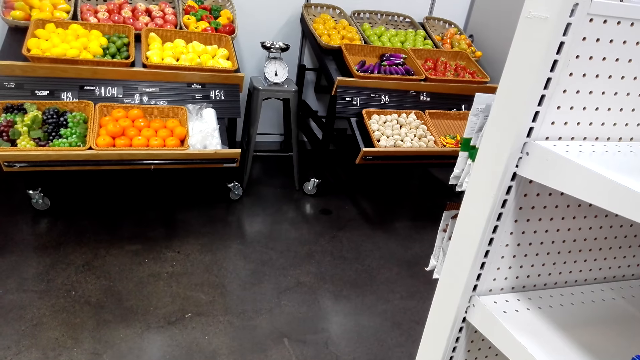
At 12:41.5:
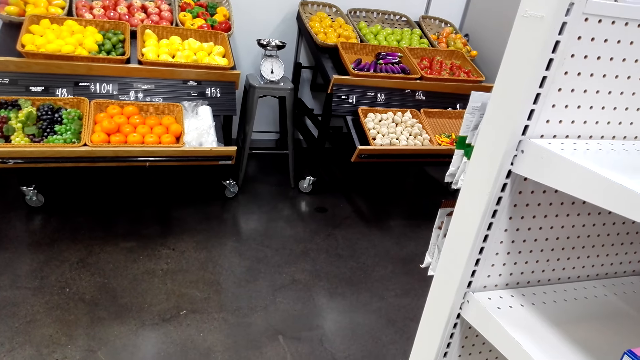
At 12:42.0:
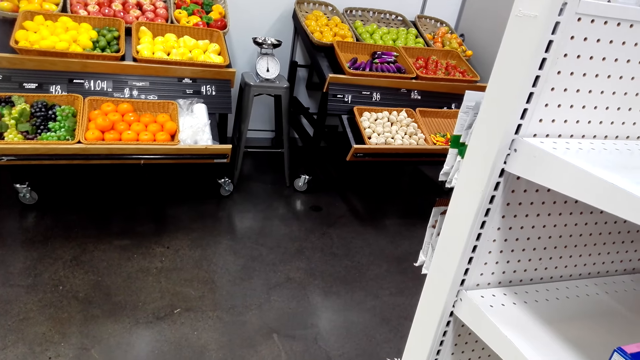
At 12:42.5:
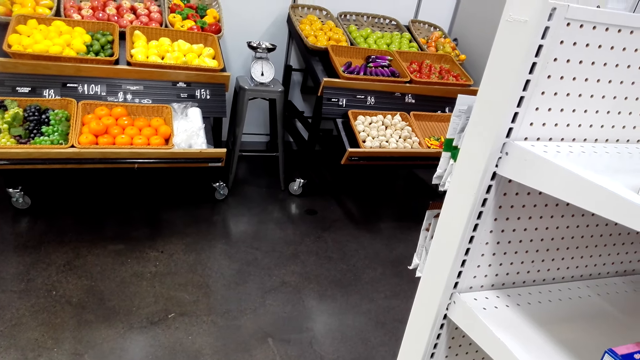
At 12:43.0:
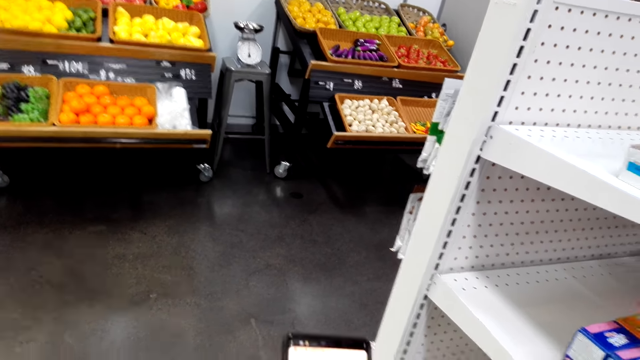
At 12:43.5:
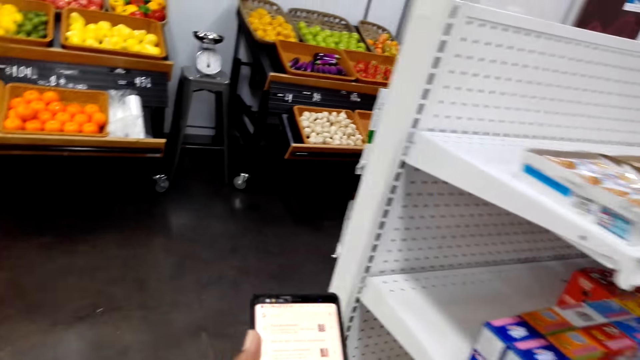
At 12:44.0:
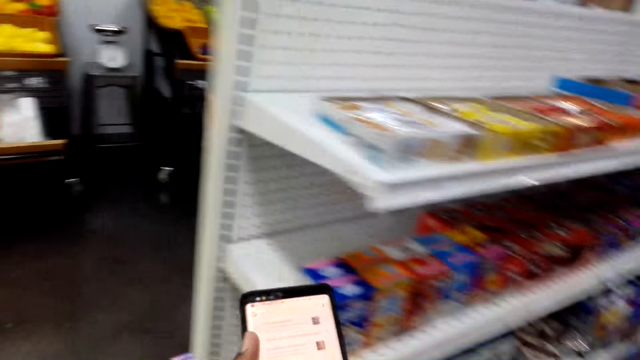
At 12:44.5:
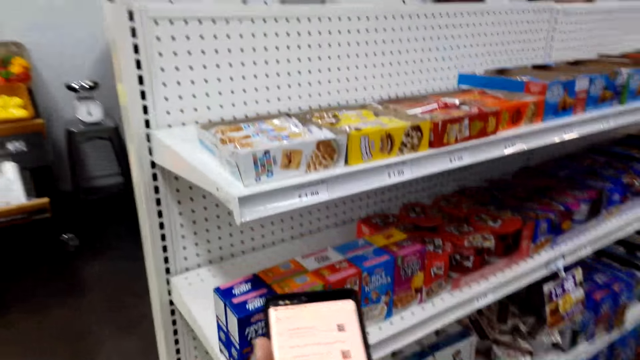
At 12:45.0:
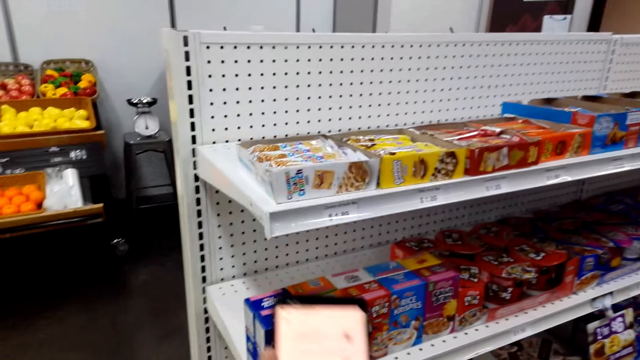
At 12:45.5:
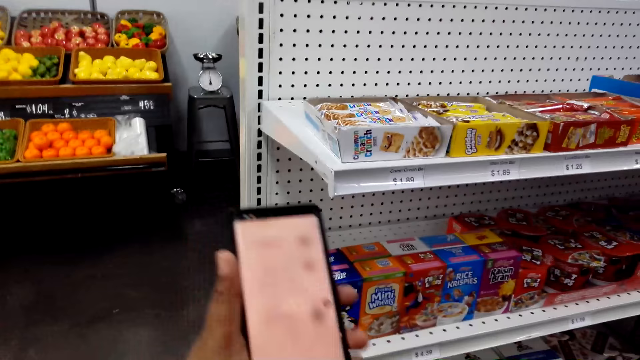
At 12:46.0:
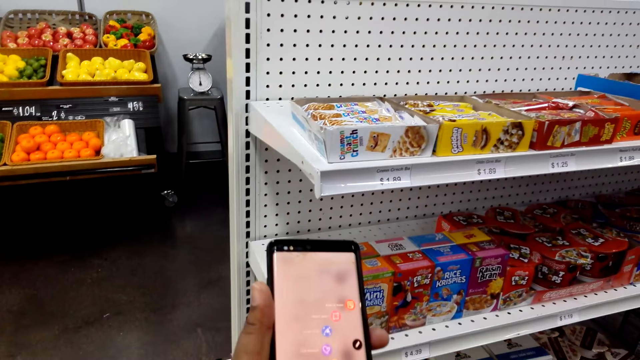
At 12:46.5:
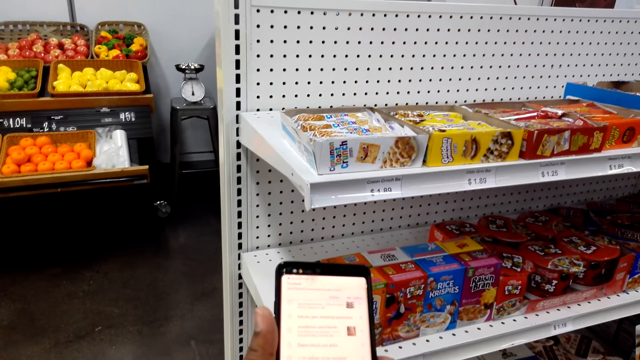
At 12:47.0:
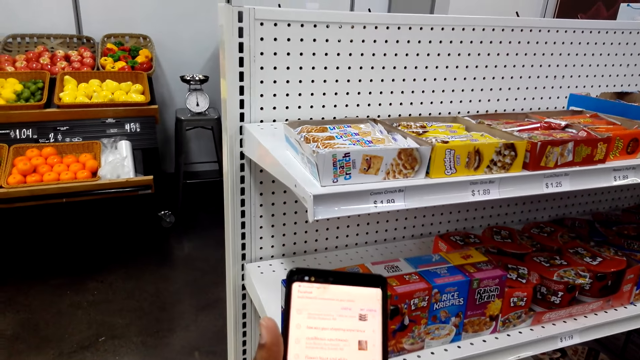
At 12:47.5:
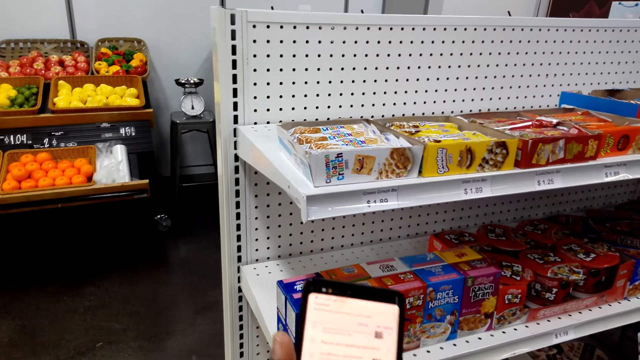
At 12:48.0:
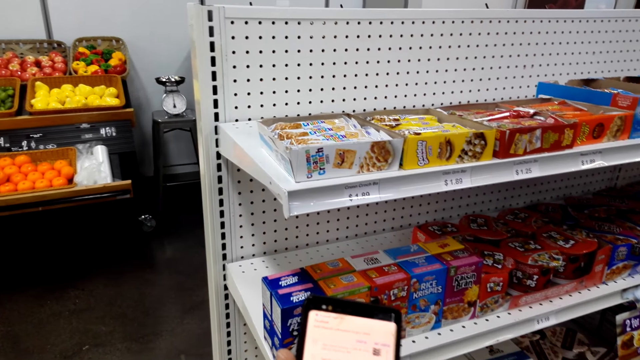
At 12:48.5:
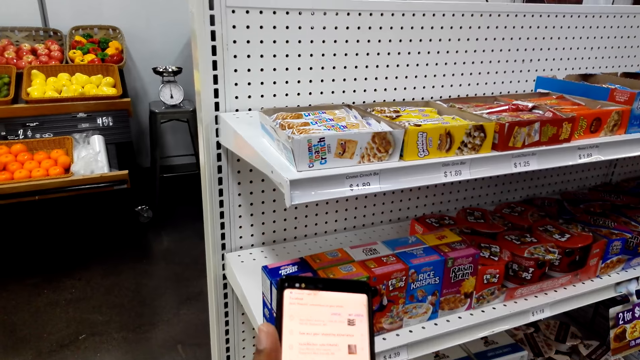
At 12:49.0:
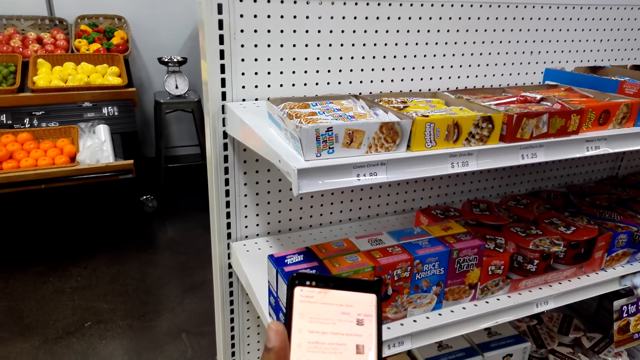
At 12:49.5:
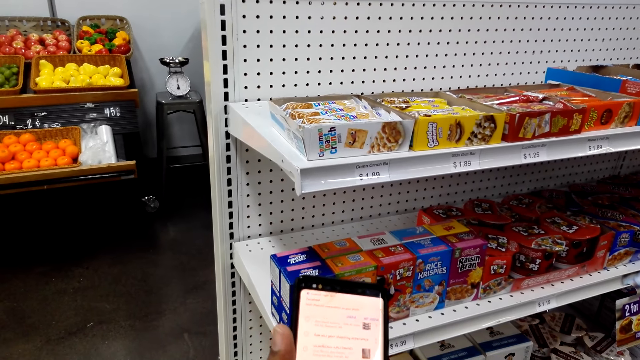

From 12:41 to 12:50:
The camera wearer looks at a phone. They hold the phone up in the store with the left hand.

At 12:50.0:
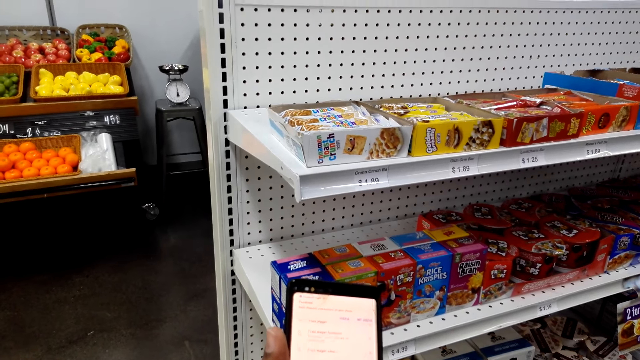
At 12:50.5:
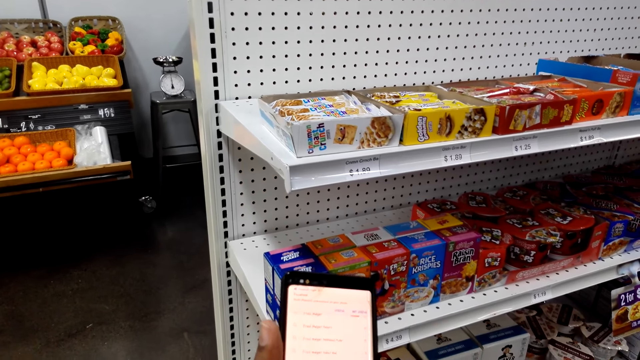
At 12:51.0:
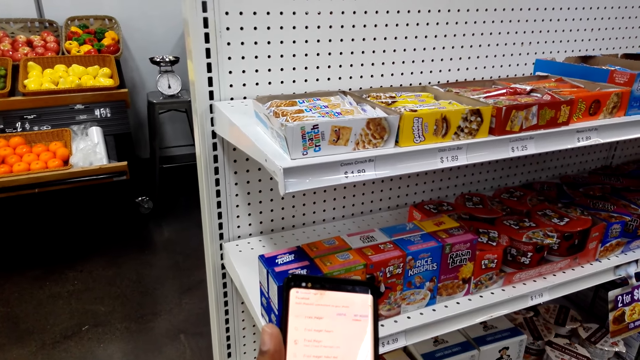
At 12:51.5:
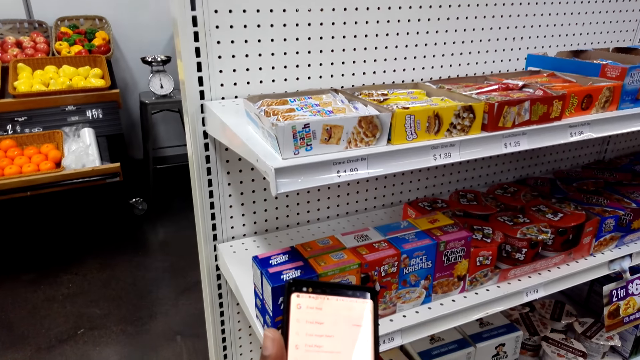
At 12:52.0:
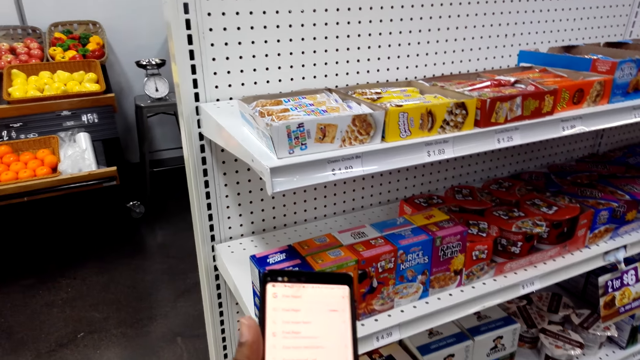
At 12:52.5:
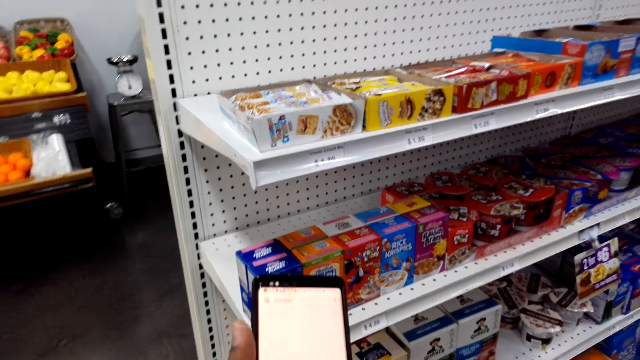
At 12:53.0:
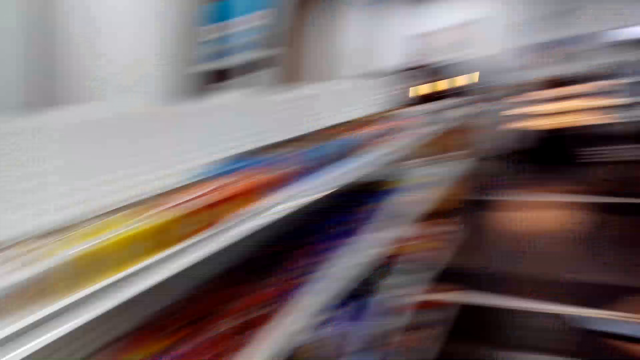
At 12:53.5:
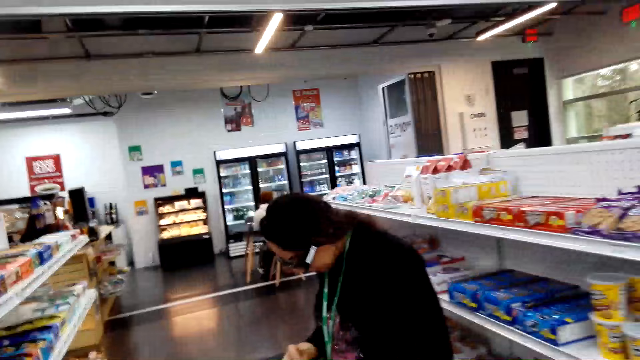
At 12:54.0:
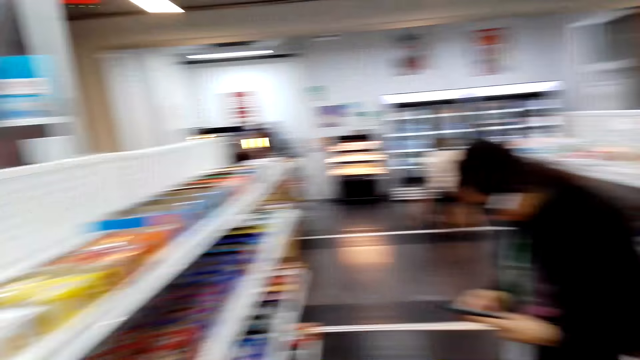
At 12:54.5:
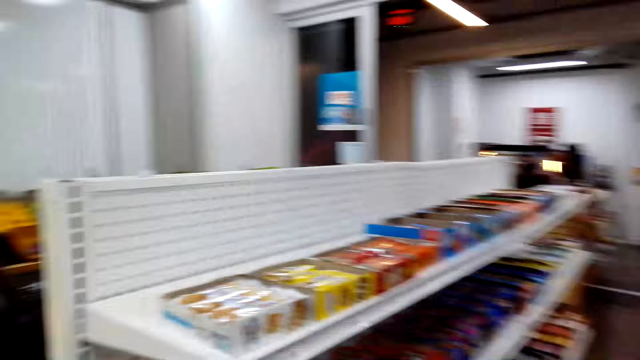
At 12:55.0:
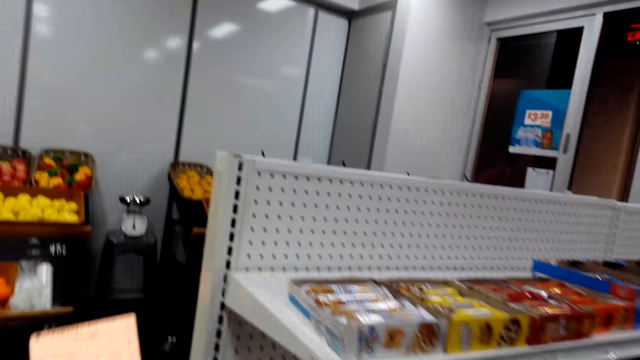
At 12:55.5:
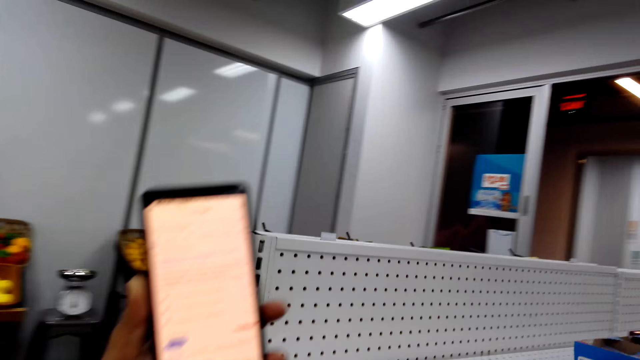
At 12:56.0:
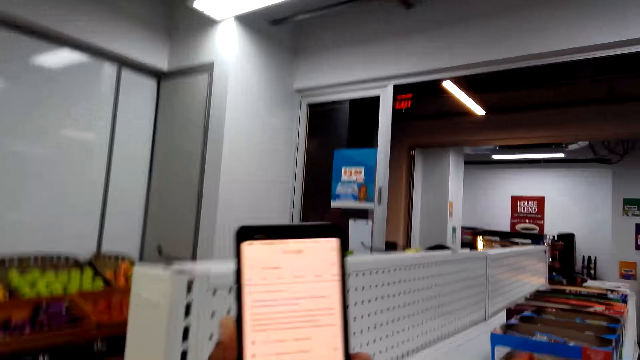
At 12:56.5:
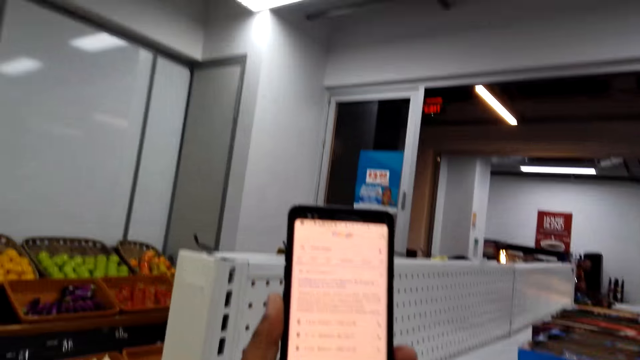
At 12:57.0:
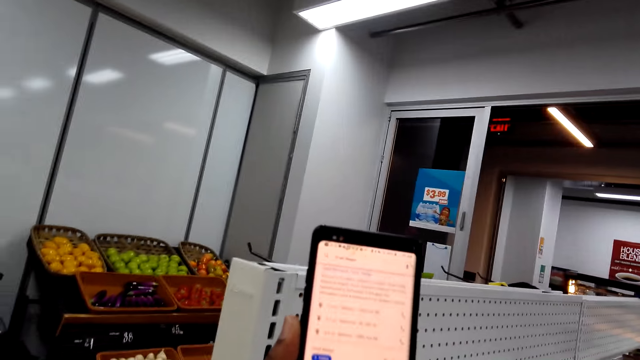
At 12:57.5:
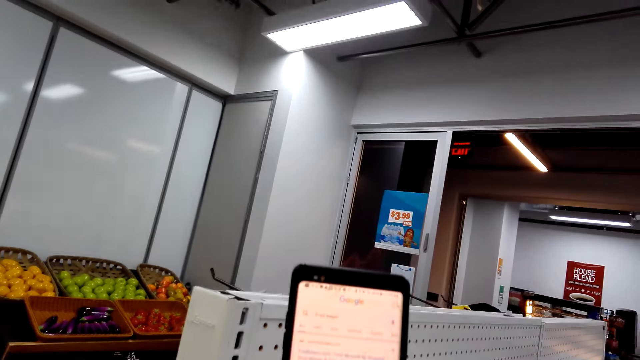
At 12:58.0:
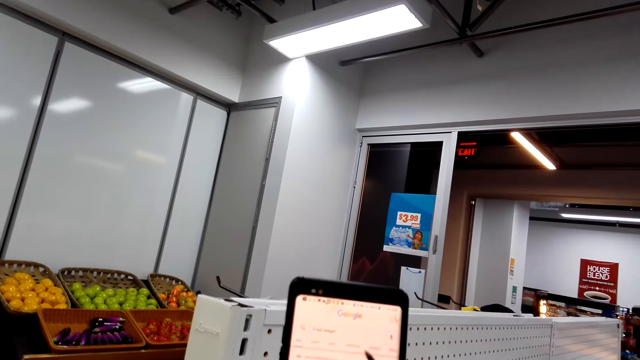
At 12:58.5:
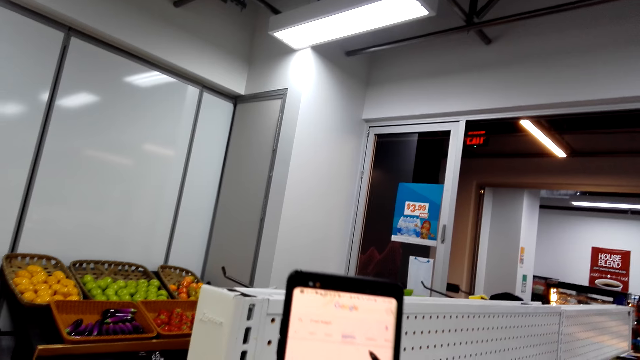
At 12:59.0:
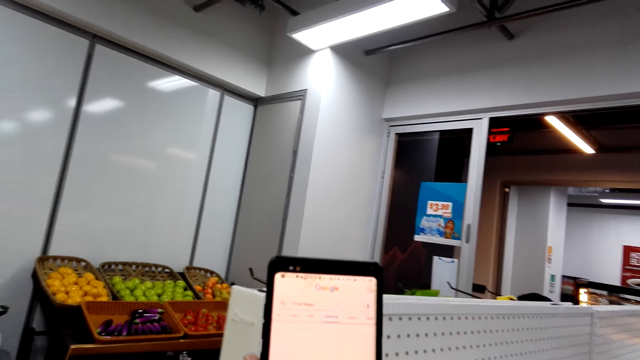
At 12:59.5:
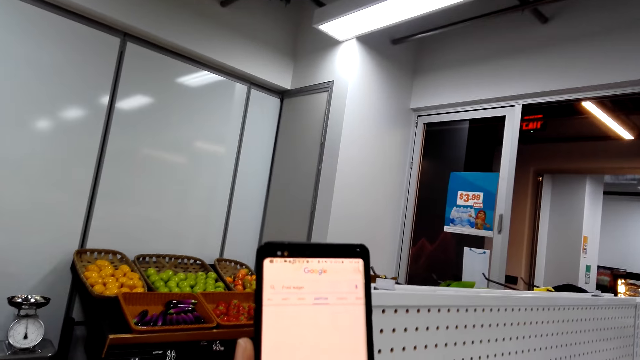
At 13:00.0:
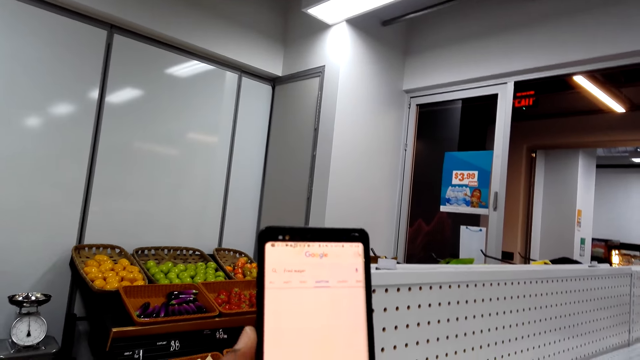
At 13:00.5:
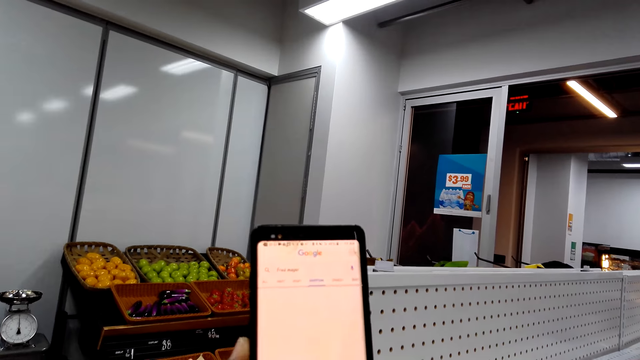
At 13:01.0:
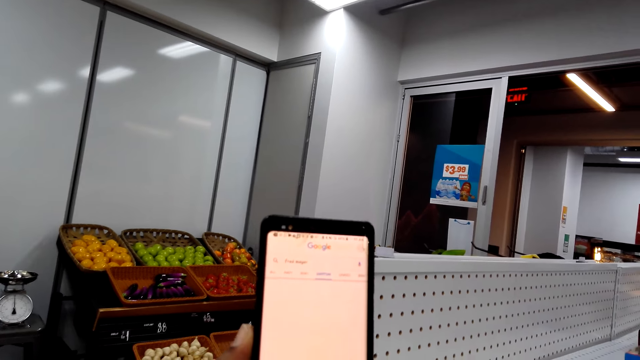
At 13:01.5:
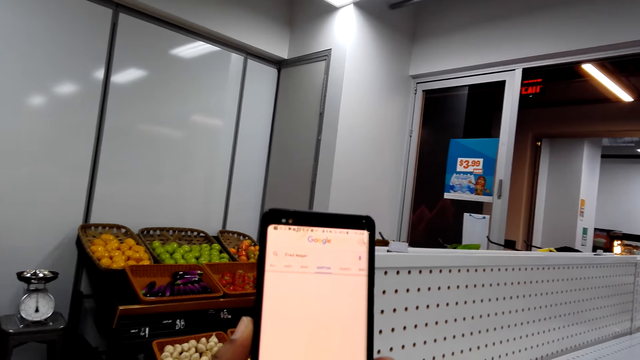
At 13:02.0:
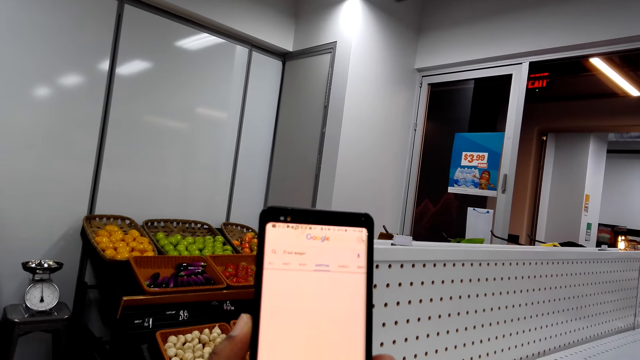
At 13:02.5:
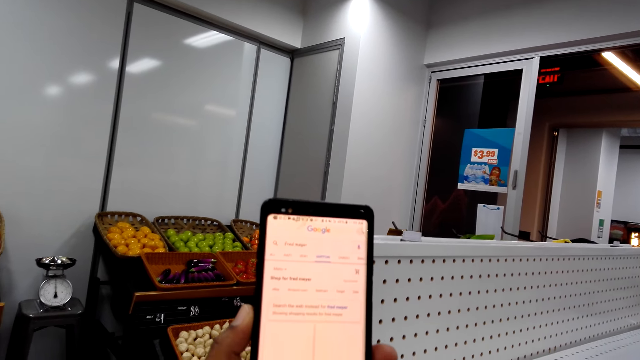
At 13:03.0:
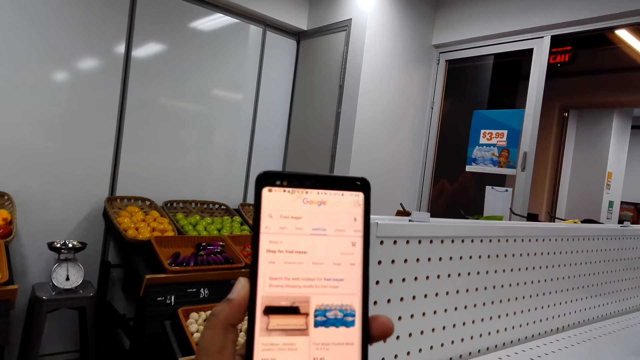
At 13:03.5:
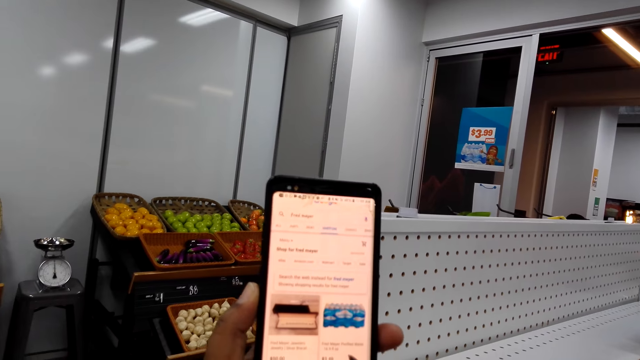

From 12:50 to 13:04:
The camera wearer scrolls a phone in the store. A lady holds a phone in the store. The lady looks at her phone. The camera wearer holds the phone in the store with the left hand. They swipe on the phone's screen with the stylus pen. They hold the phone in the store with the left hand.
